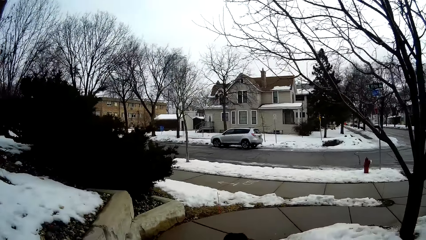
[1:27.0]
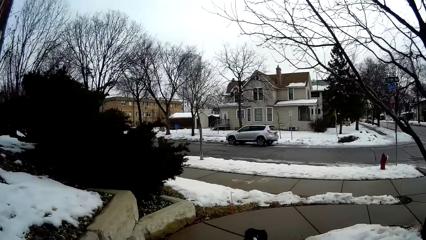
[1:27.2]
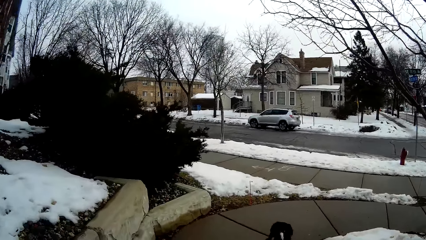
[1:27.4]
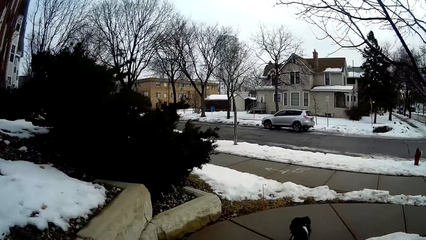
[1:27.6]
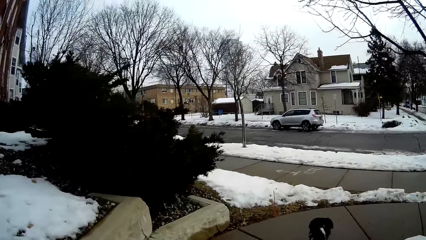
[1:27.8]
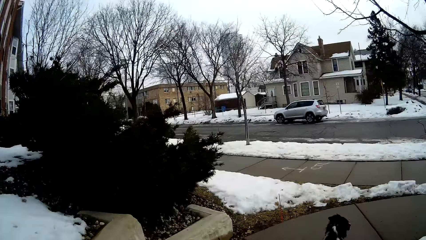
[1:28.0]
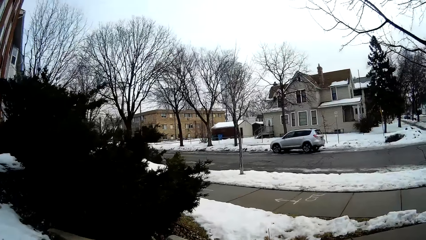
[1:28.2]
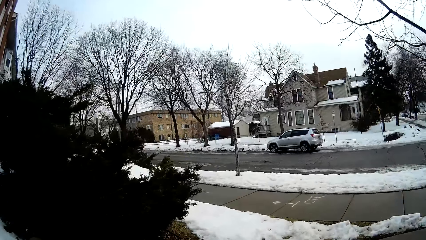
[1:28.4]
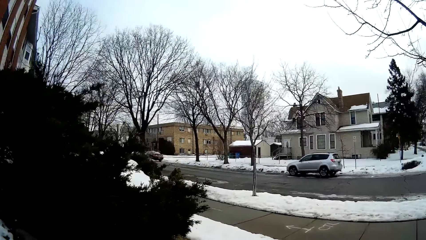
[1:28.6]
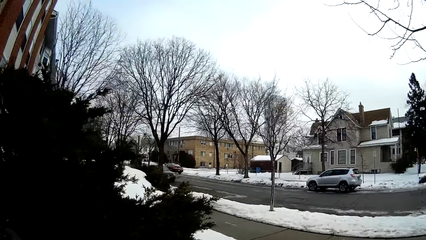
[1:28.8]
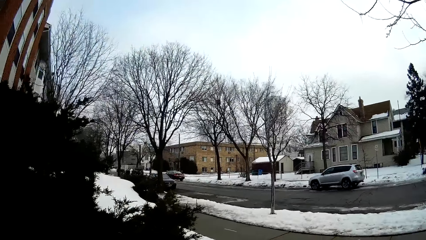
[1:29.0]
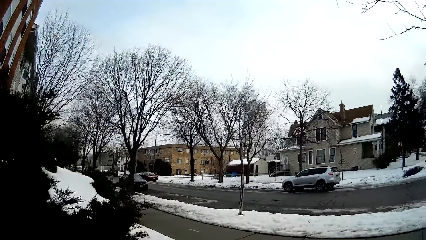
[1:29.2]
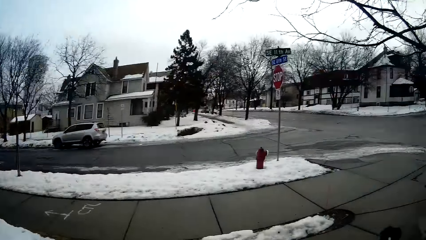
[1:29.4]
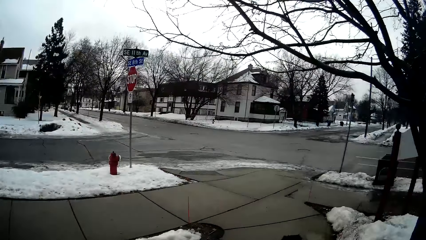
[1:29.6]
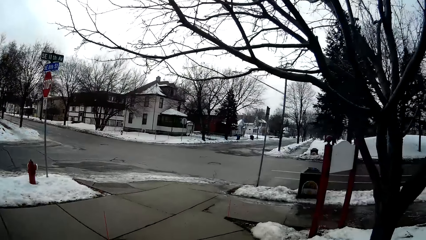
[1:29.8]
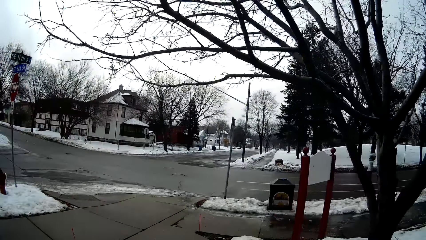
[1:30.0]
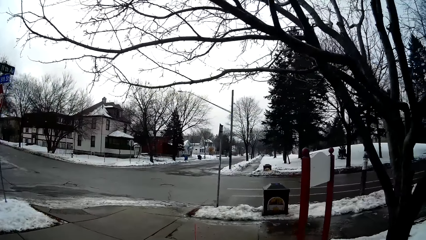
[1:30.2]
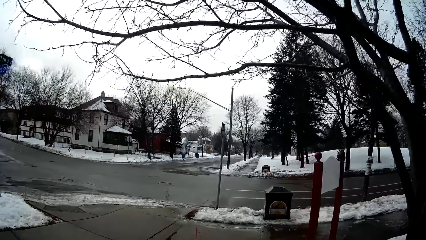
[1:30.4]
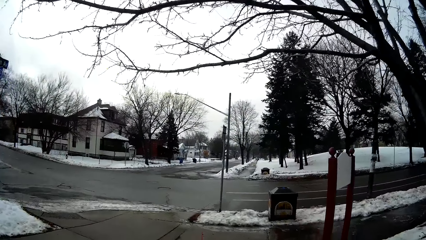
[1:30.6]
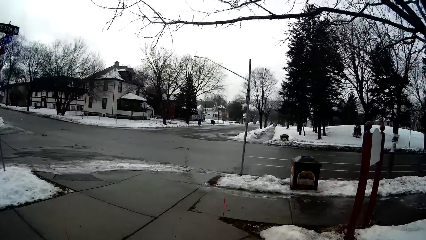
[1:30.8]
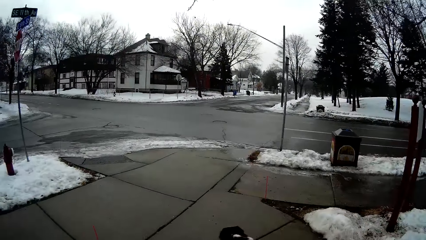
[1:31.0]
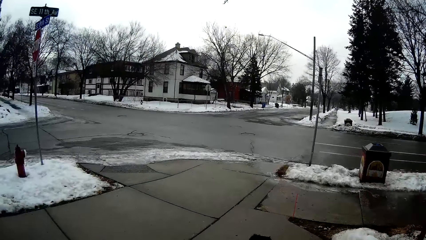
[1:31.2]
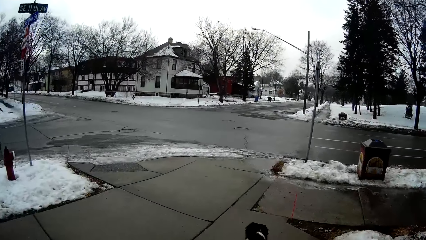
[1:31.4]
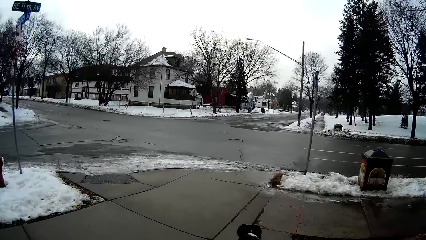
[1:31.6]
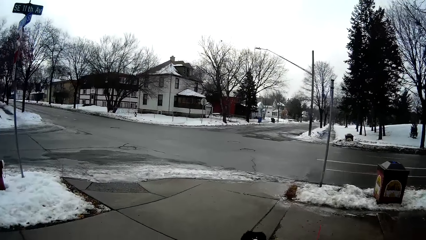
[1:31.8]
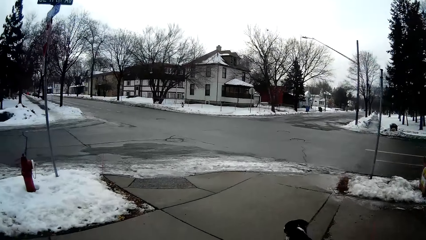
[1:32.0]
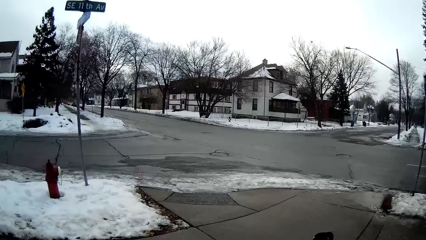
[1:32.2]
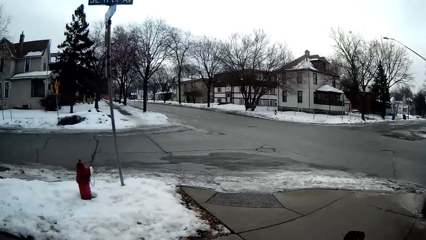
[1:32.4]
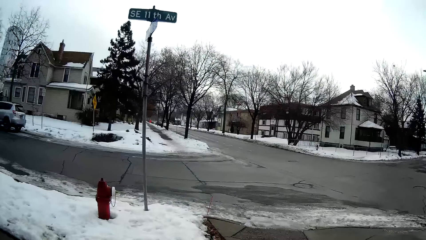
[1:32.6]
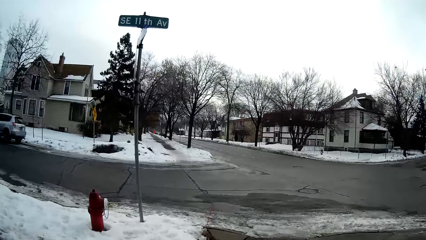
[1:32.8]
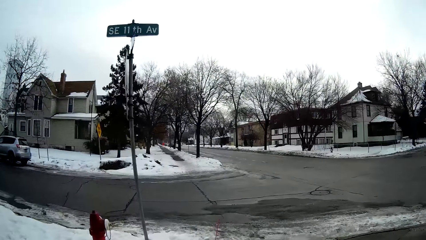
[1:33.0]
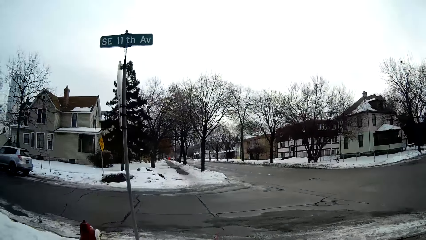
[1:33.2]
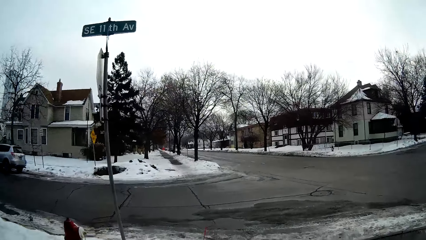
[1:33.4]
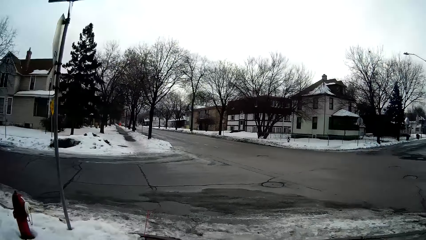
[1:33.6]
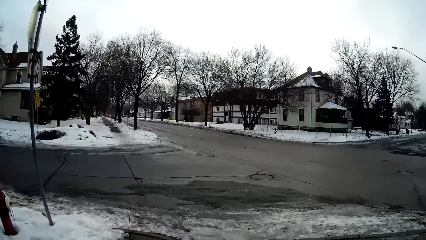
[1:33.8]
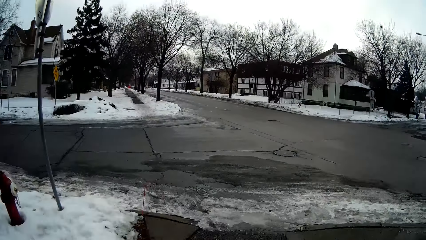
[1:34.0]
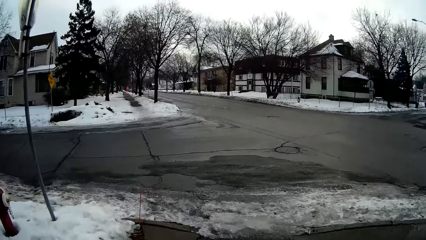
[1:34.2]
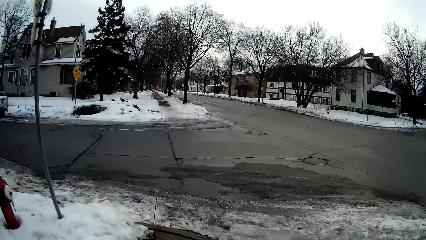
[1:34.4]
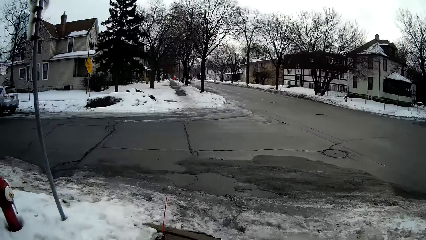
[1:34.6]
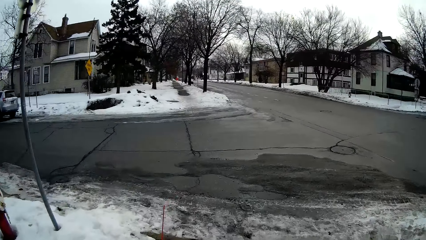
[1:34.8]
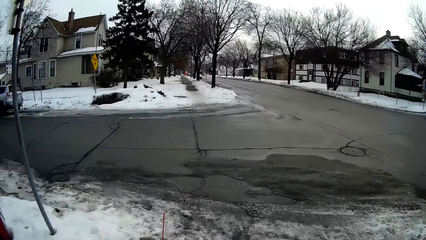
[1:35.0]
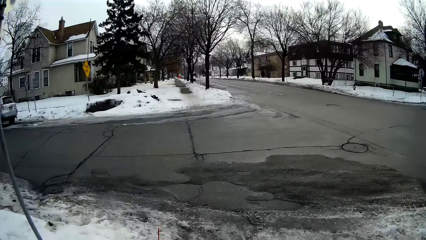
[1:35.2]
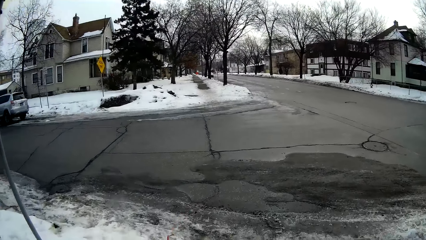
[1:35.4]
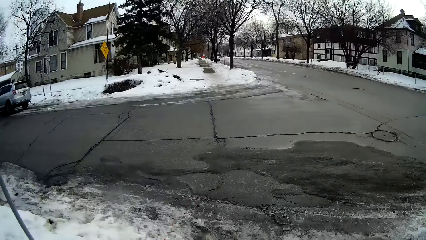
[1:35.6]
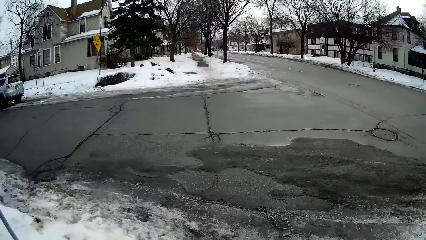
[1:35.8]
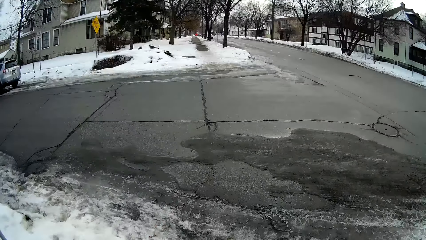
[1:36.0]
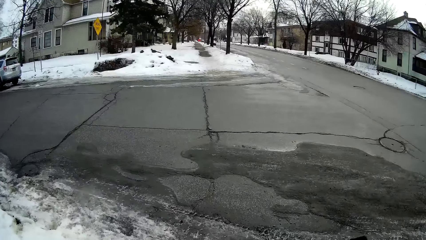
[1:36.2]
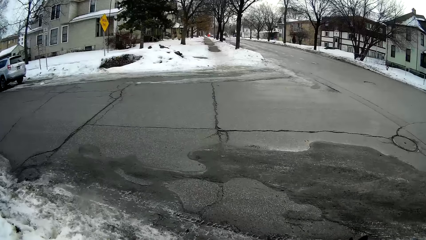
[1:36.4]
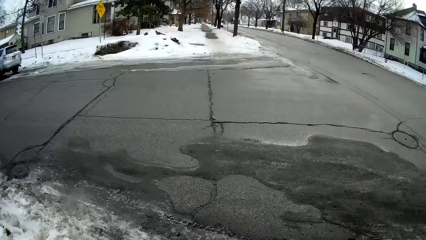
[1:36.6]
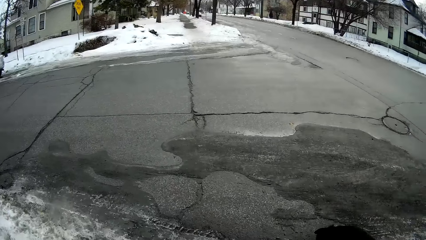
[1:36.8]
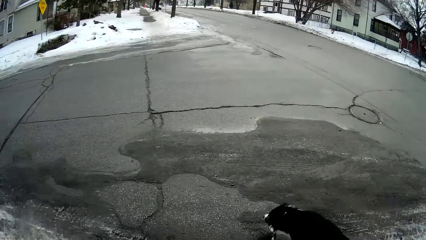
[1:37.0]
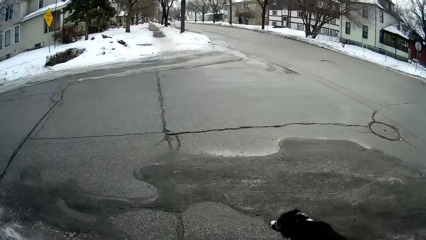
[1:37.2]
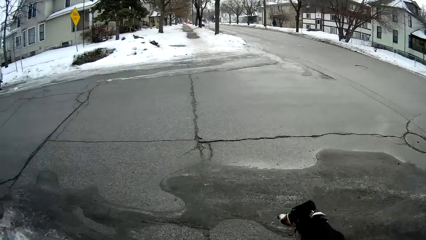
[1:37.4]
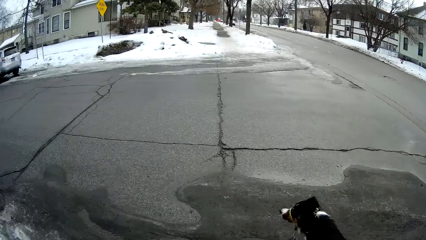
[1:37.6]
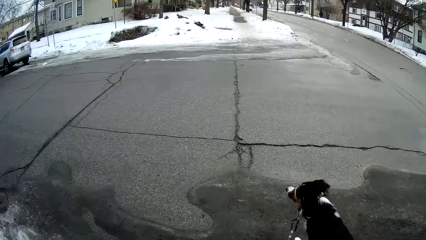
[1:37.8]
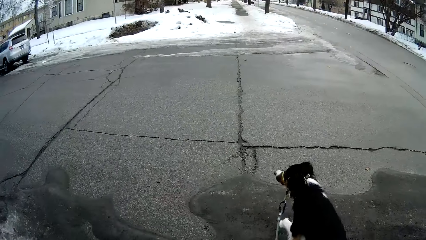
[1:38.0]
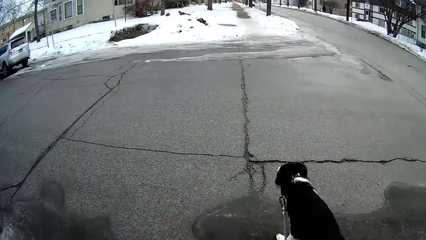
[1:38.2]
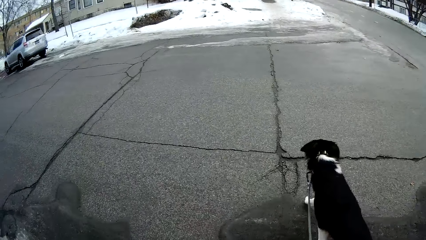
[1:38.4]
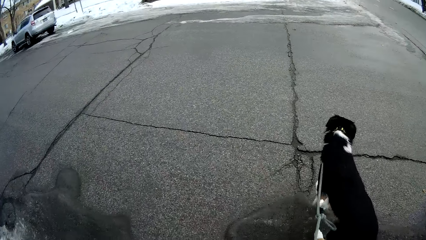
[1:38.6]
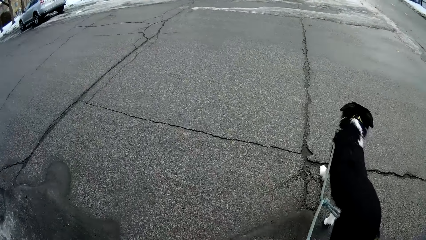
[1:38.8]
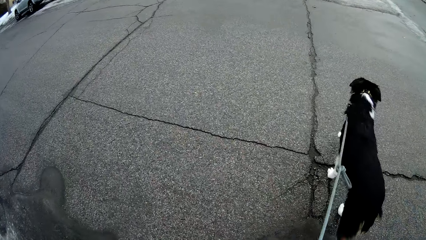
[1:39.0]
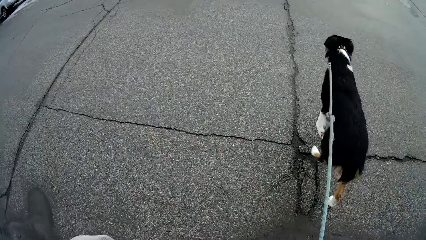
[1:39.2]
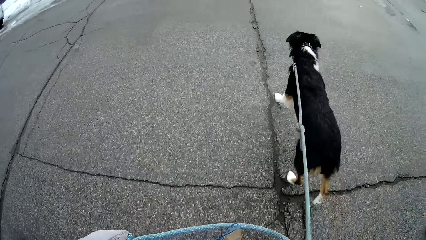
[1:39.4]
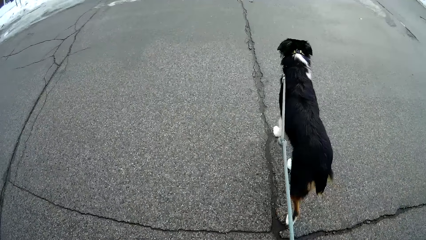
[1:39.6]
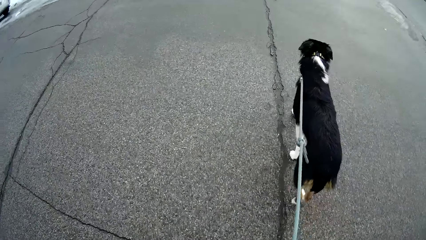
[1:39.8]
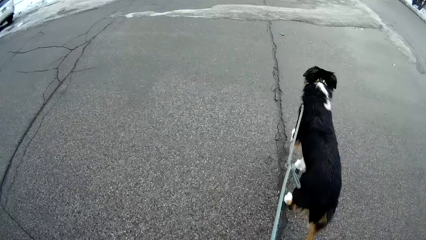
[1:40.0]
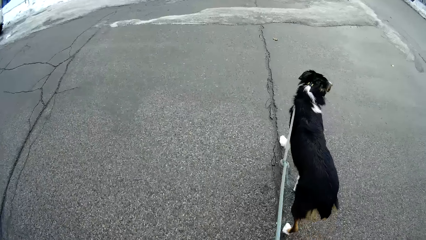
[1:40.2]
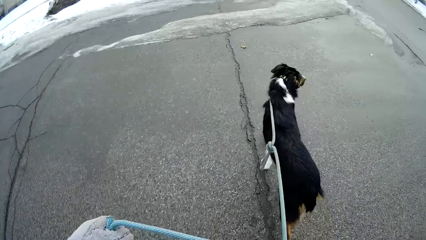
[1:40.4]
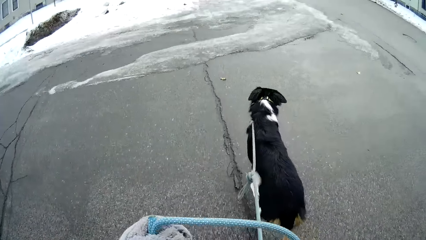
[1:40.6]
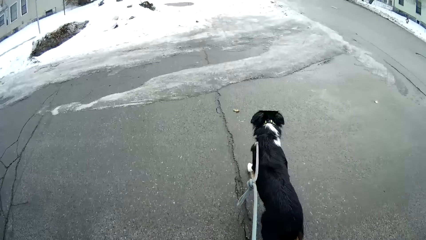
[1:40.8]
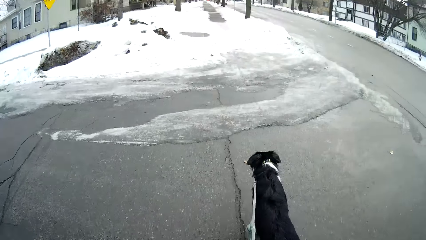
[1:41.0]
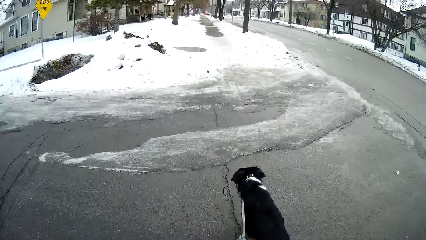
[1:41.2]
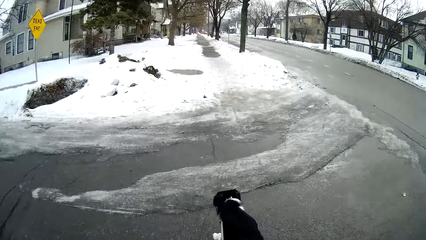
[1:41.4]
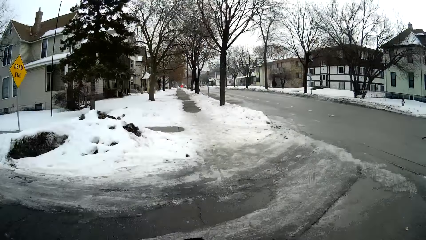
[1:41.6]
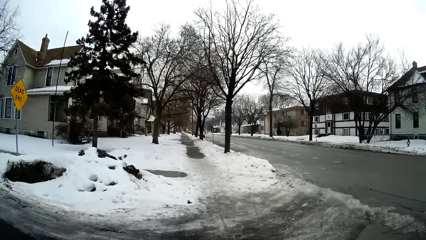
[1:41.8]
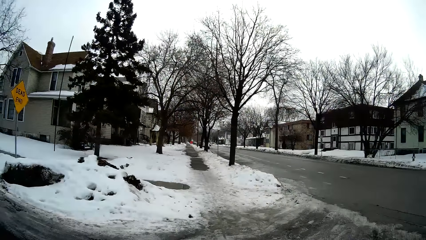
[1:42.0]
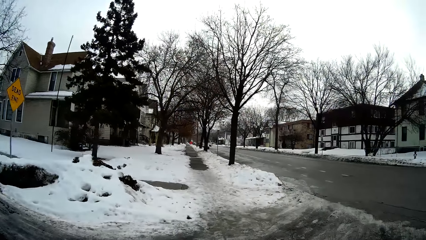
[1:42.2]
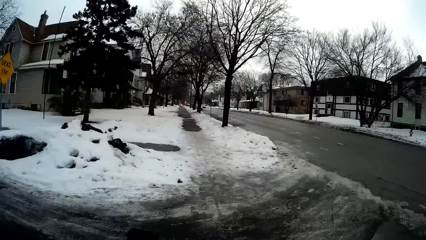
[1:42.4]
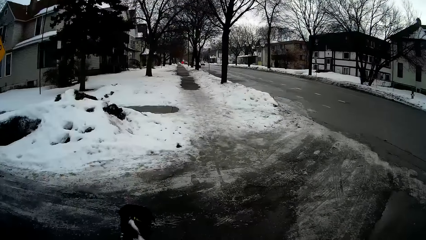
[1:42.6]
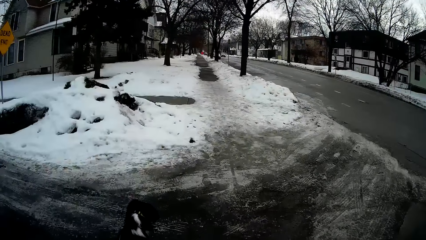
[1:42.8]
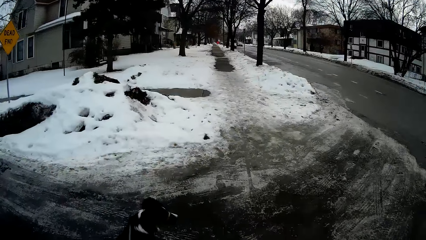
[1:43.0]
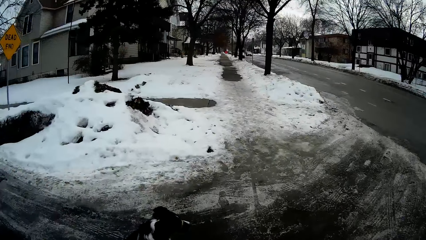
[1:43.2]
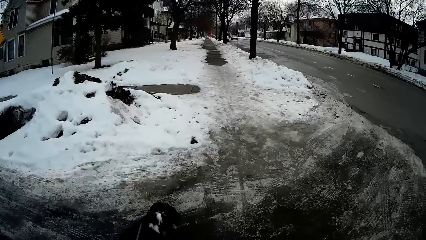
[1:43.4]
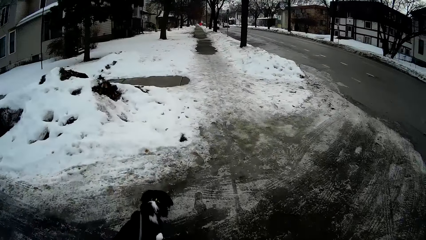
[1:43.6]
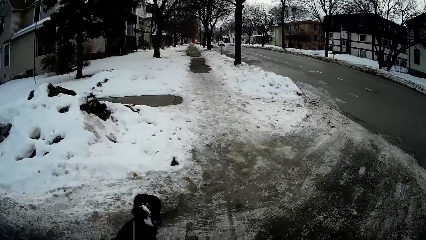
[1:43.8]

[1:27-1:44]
The camera wearer walks the dog on the walkway. They look around the road. They walk the dog across the road.
